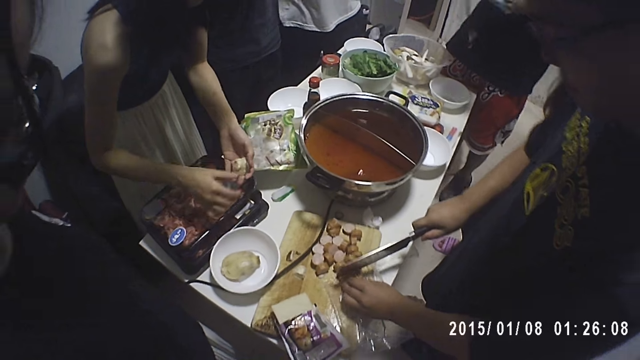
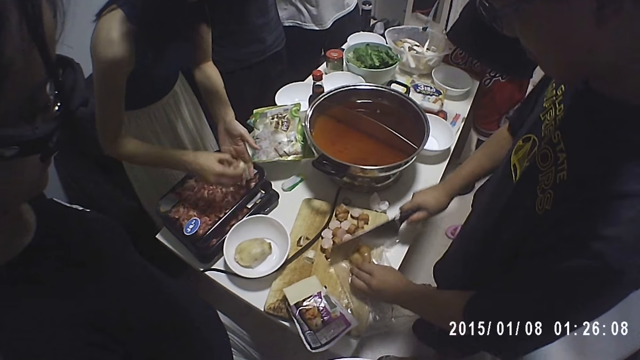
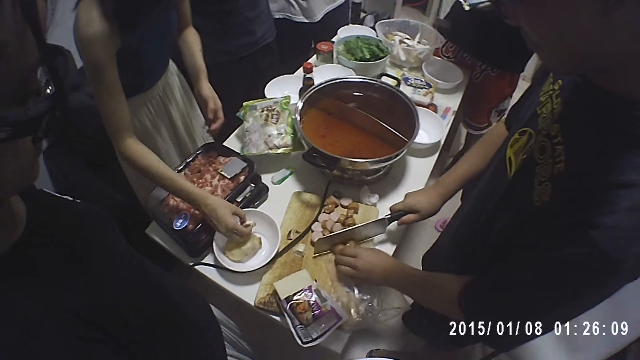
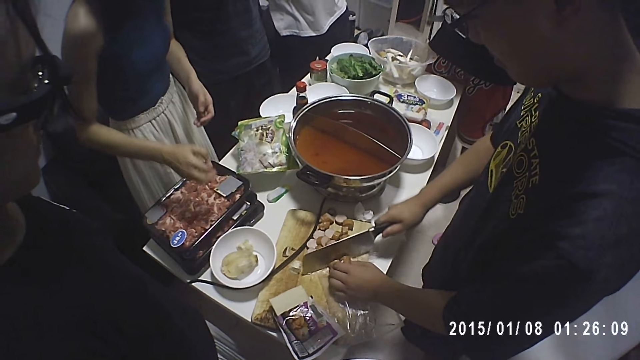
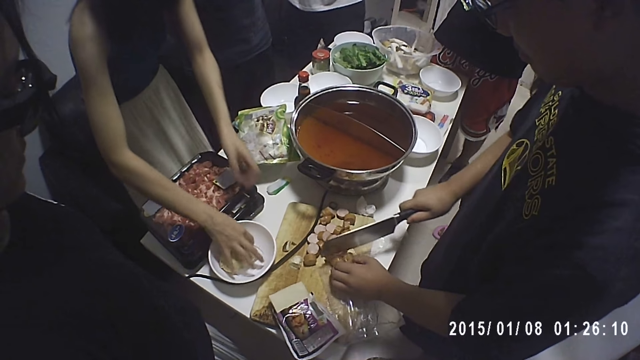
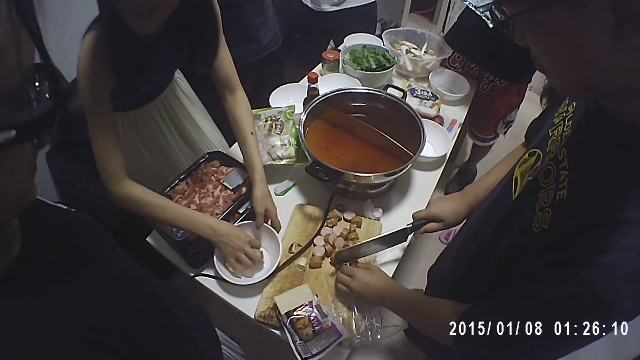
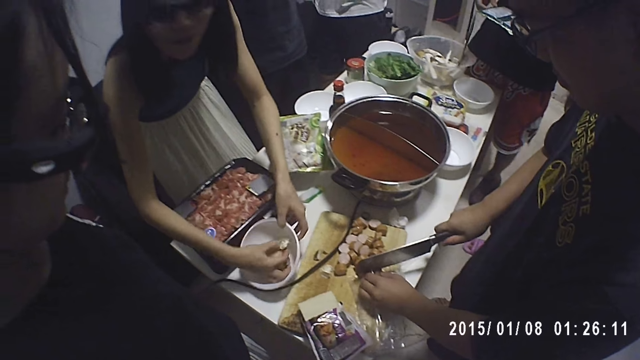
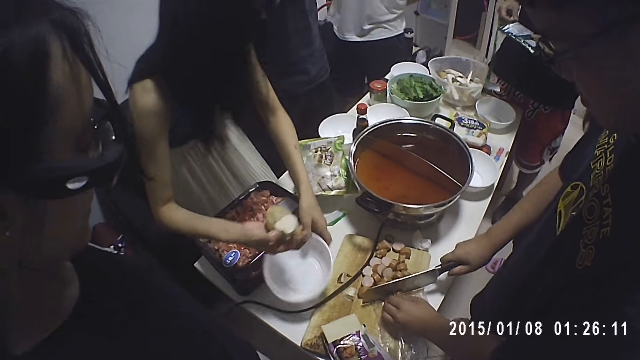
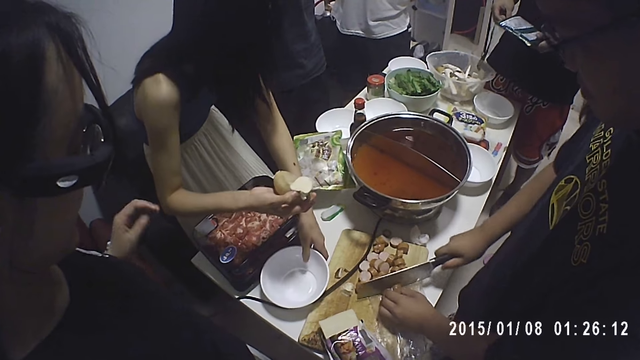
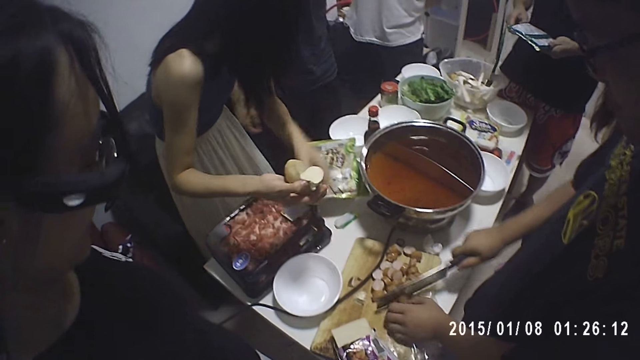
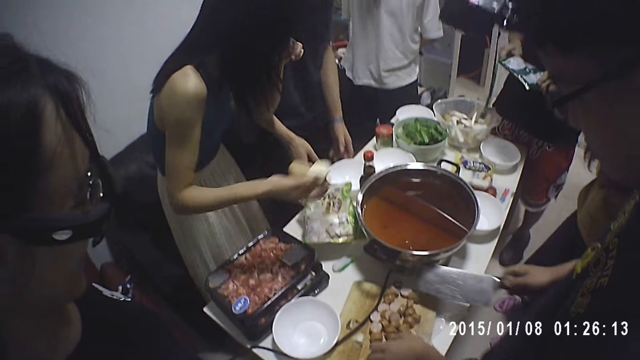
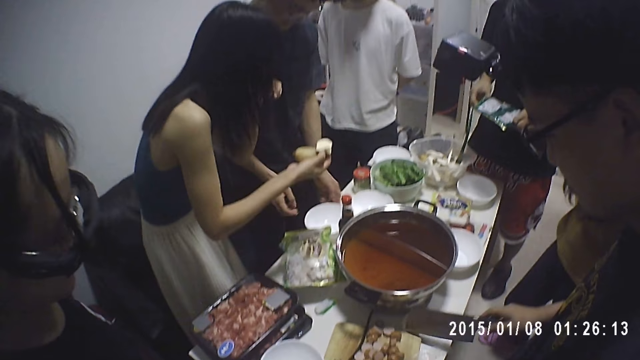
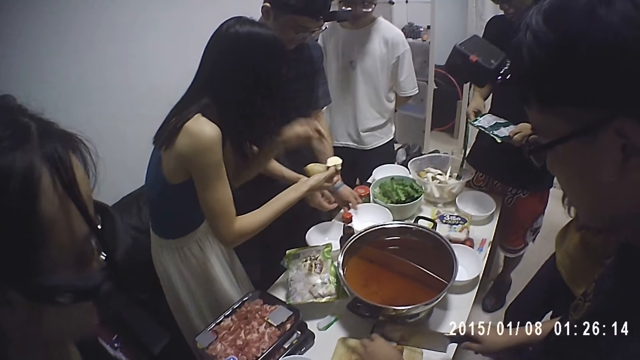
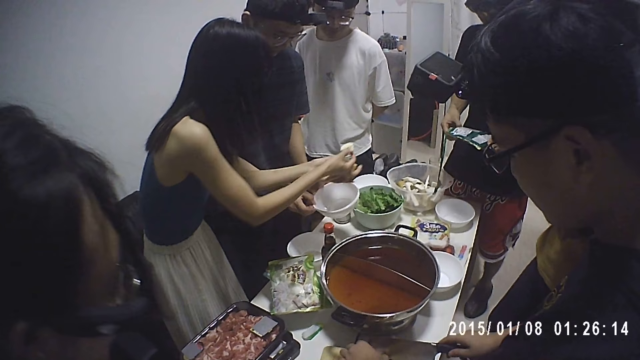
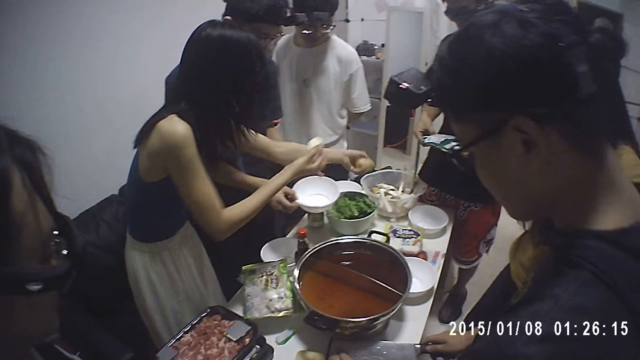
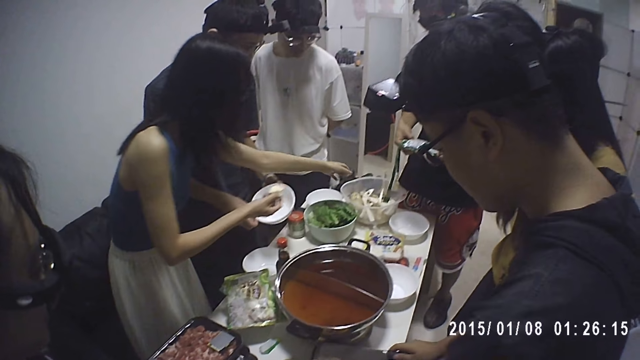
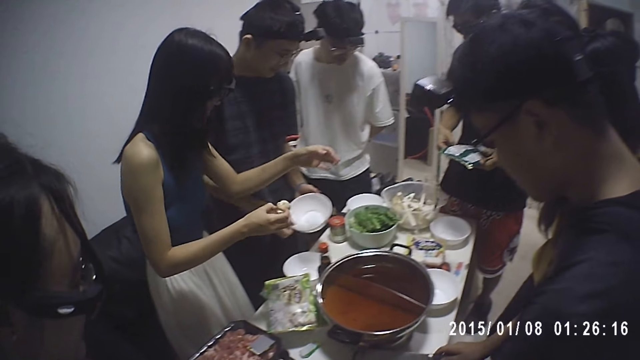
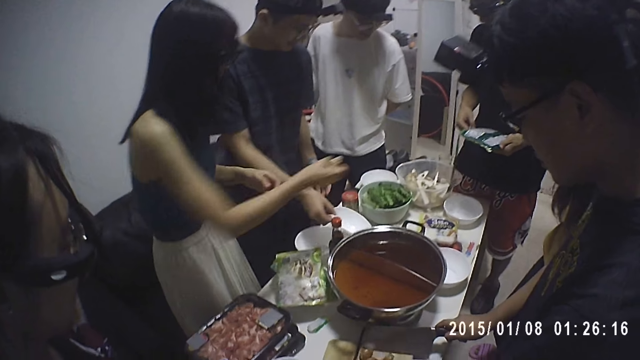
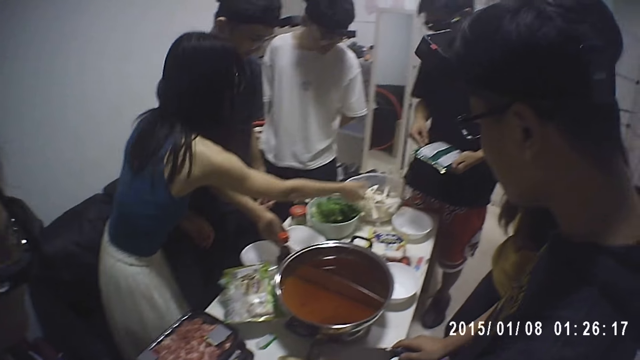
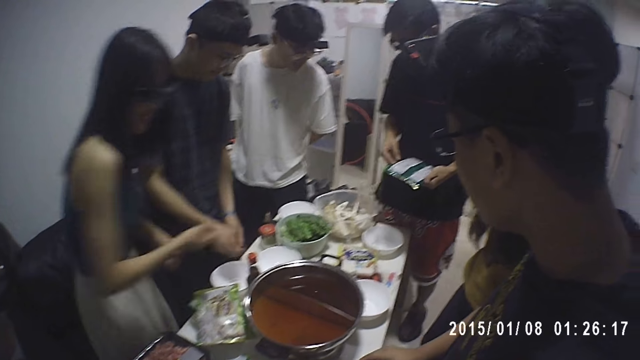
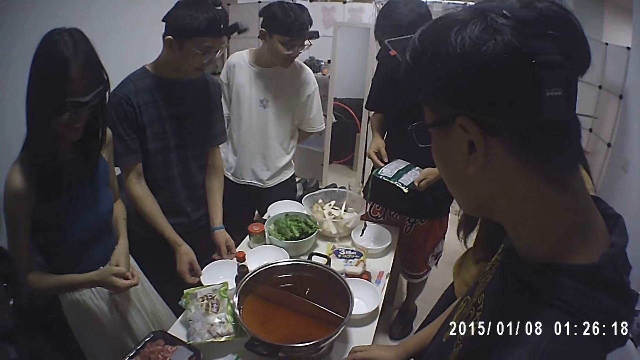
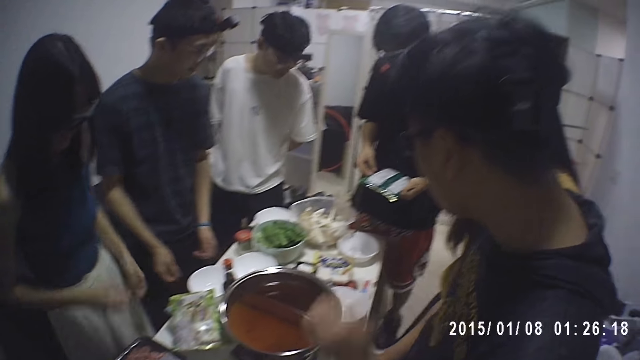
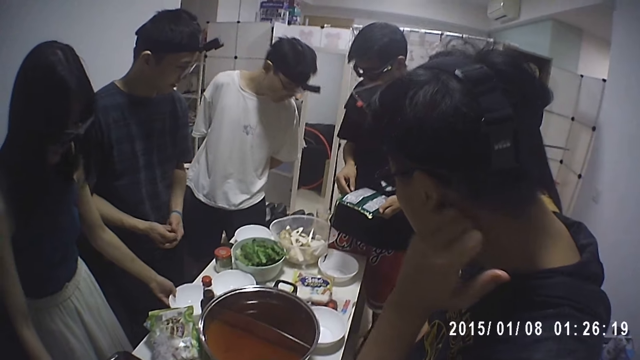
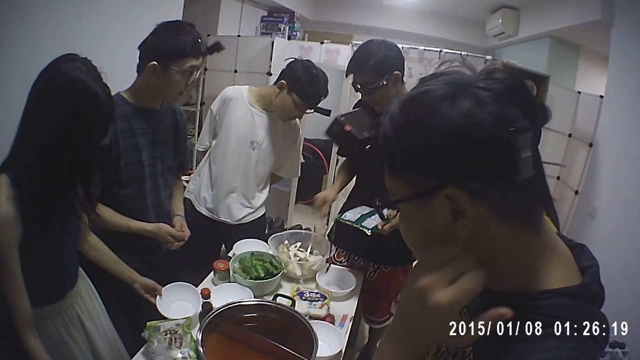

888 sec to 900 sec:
A woman puts the potato in her right hand in the plate on the table. The woman takes out the potato in the plate with her right hand. The woman drops the potato in her left hand in the bowl on the table. The woman drops the potato in her right hand in the bowl on the table.

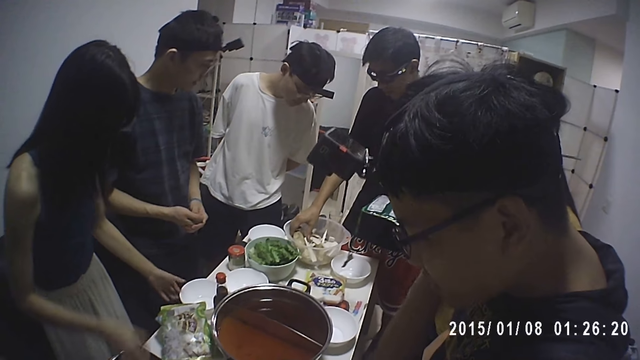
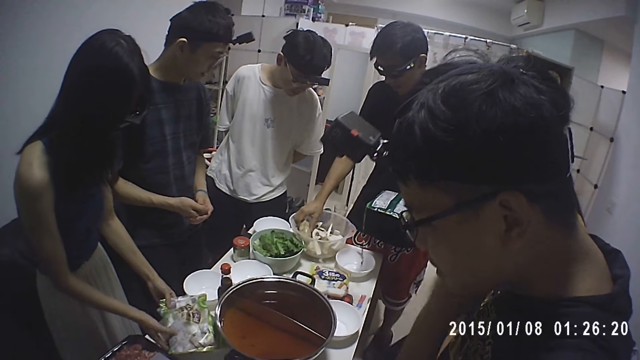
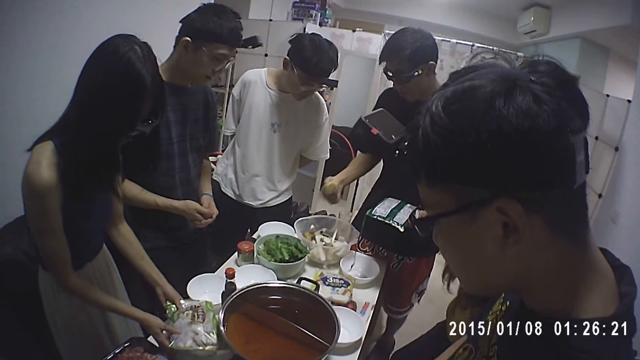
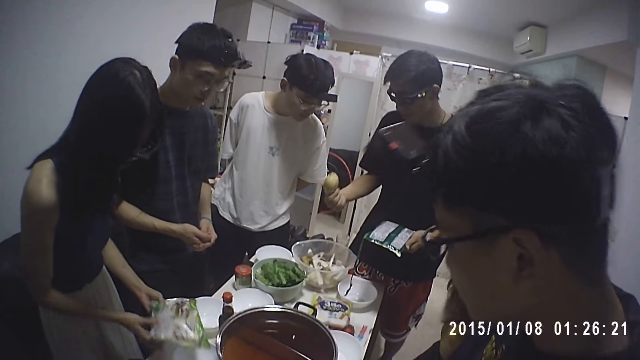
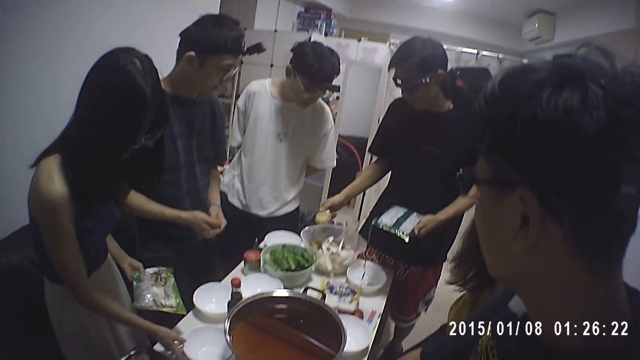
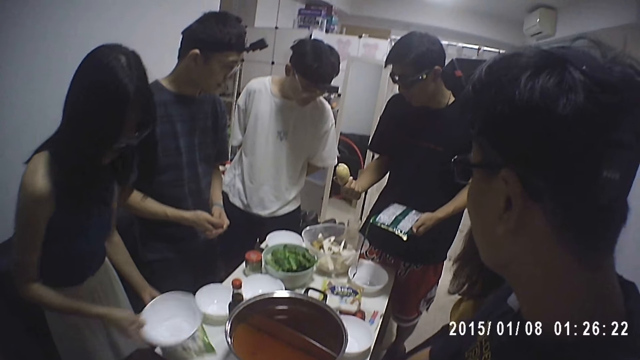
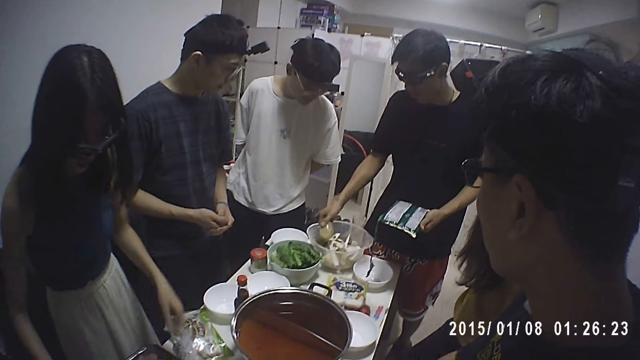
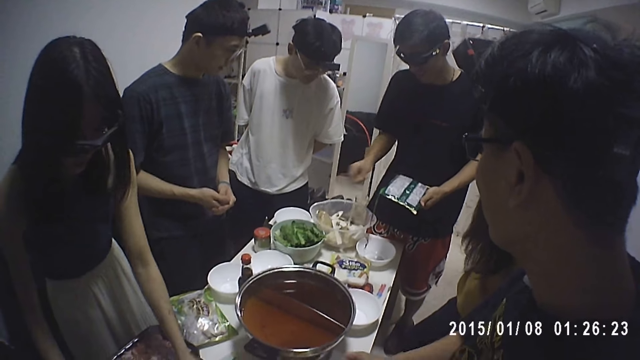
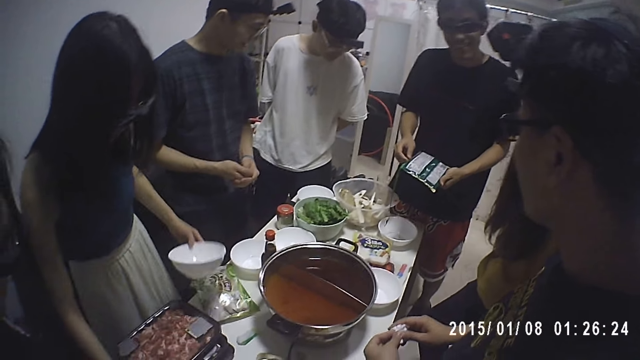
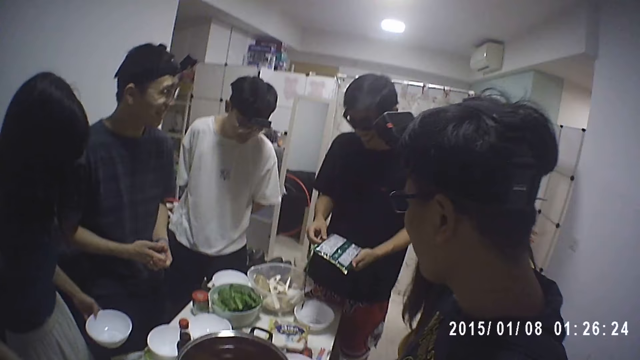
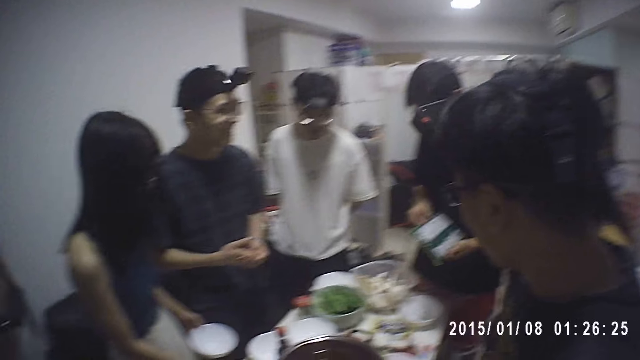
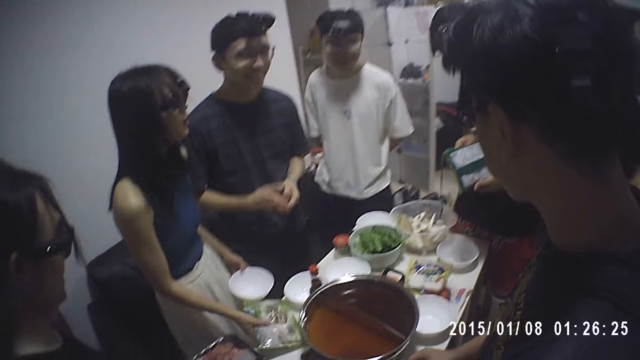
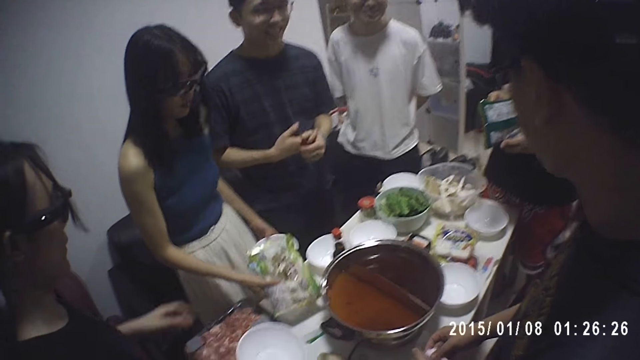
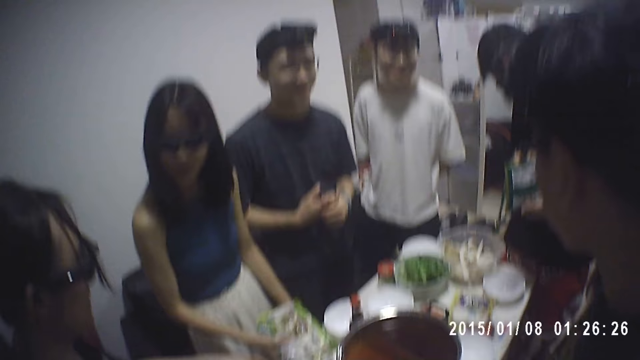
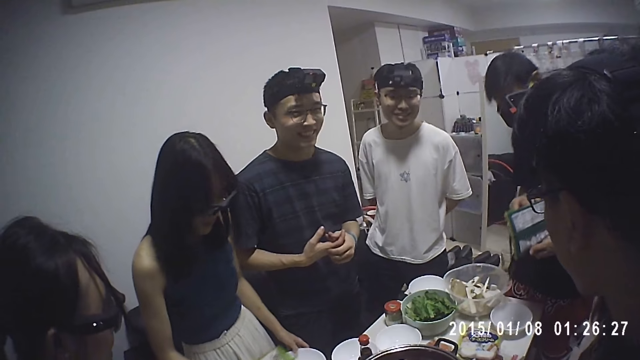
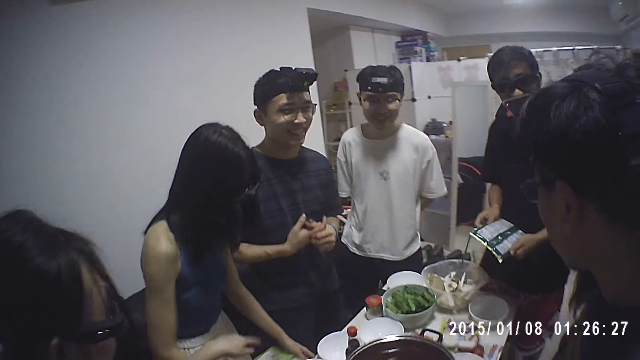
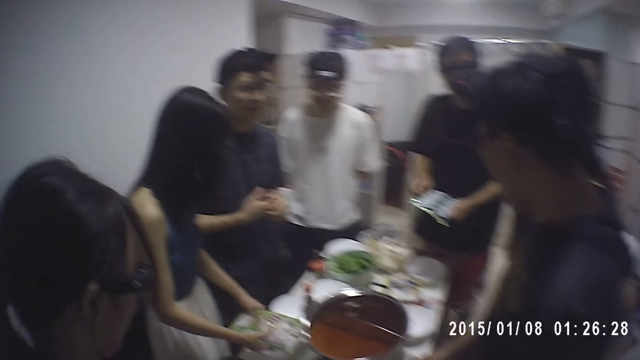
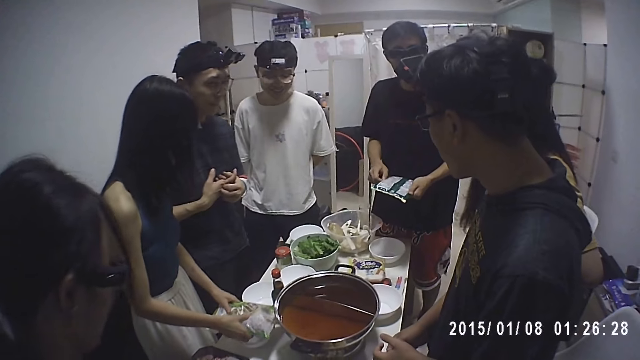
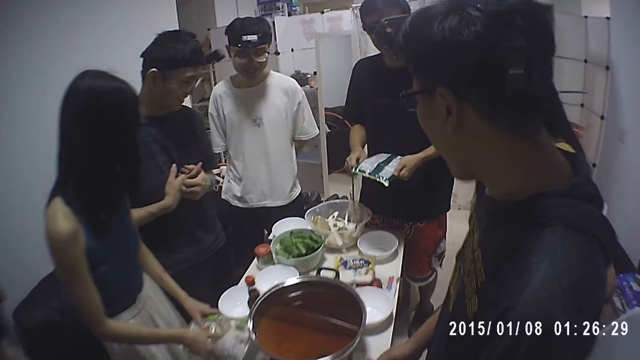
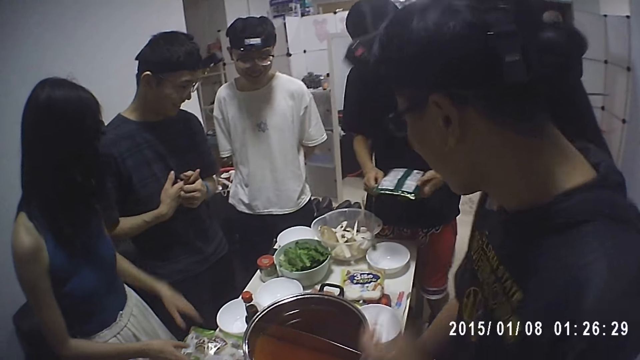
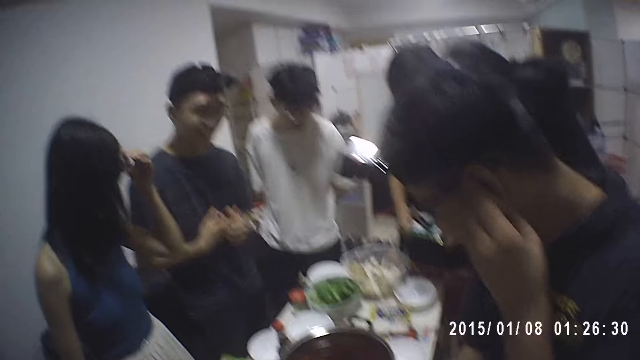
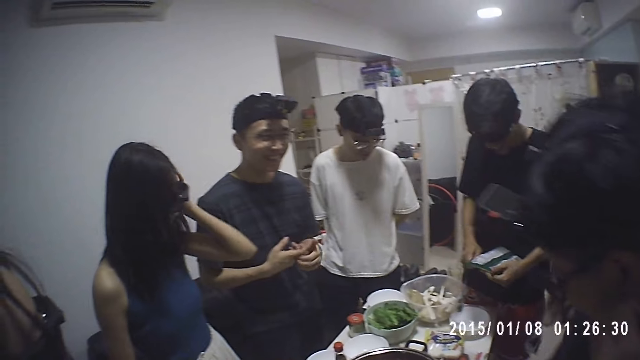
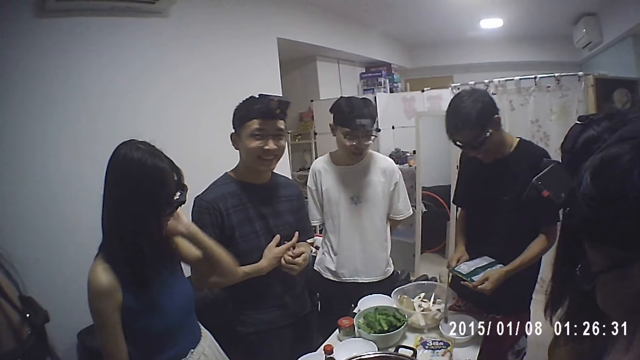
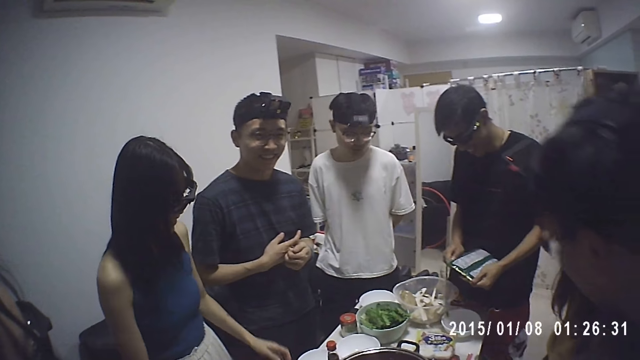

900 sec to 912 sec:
A man touches the potato in the bowl with his right hand.
